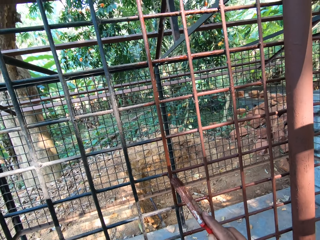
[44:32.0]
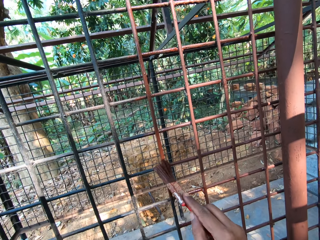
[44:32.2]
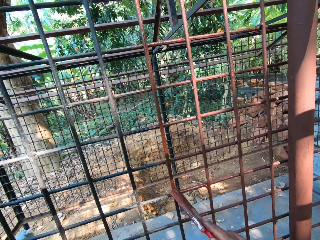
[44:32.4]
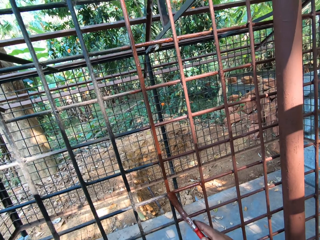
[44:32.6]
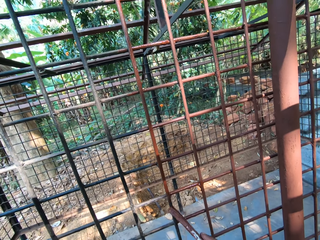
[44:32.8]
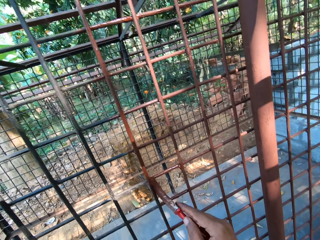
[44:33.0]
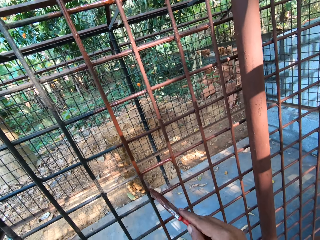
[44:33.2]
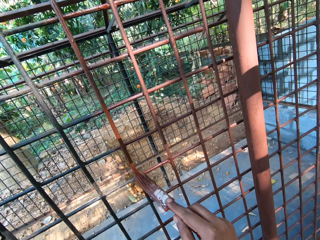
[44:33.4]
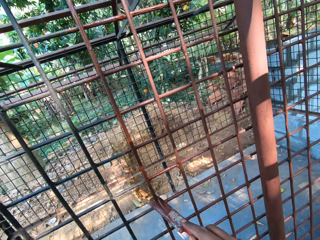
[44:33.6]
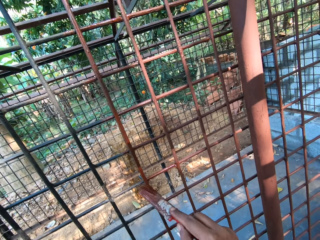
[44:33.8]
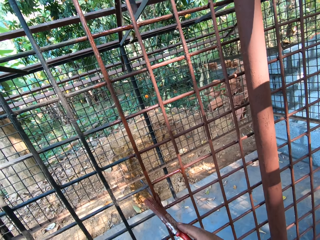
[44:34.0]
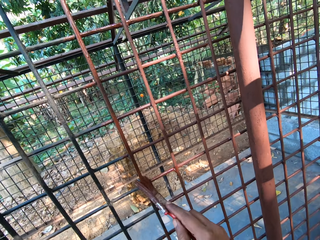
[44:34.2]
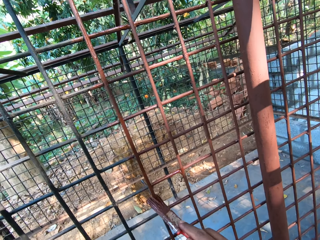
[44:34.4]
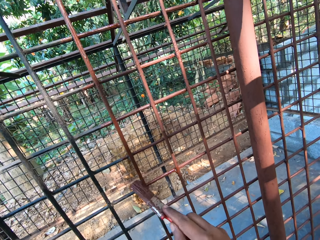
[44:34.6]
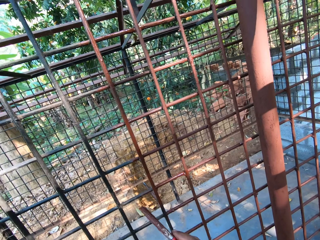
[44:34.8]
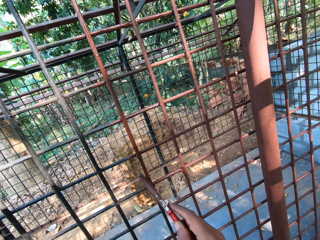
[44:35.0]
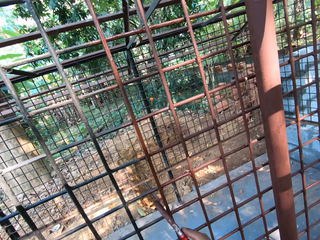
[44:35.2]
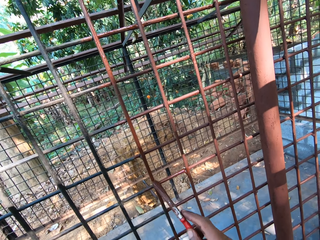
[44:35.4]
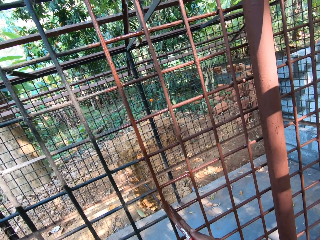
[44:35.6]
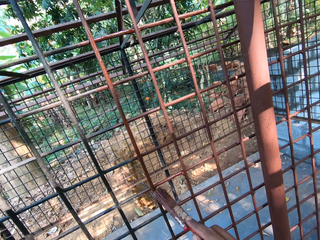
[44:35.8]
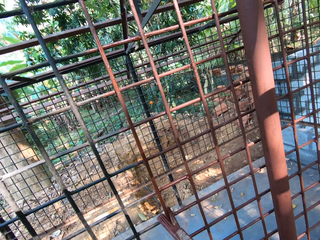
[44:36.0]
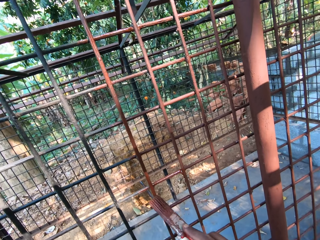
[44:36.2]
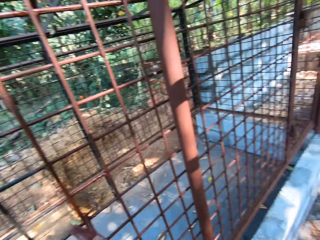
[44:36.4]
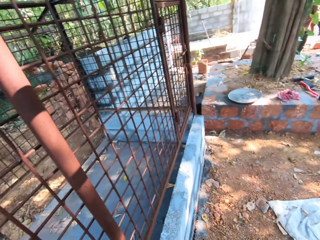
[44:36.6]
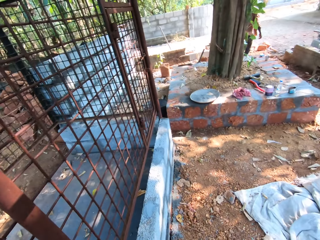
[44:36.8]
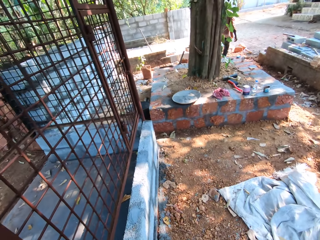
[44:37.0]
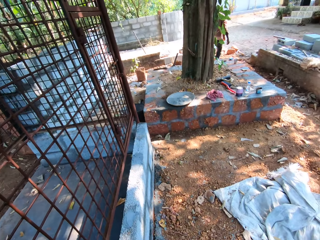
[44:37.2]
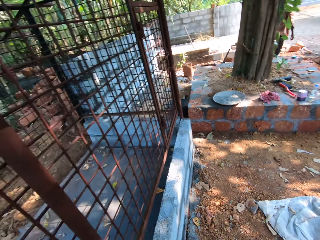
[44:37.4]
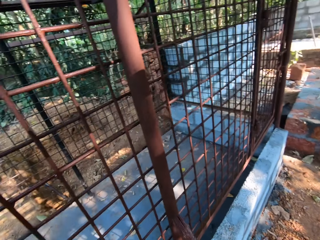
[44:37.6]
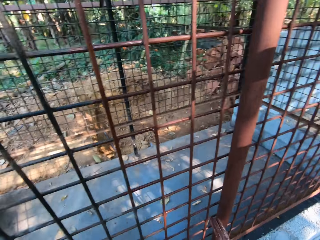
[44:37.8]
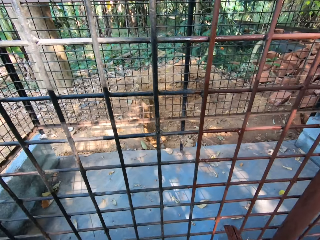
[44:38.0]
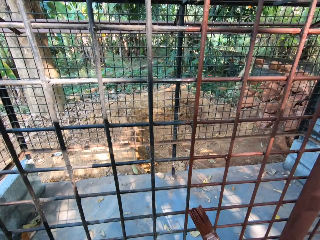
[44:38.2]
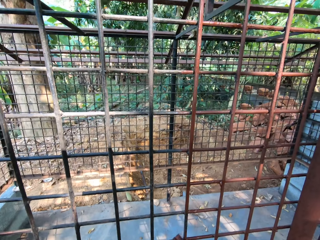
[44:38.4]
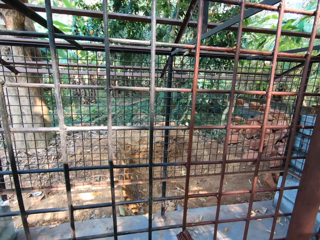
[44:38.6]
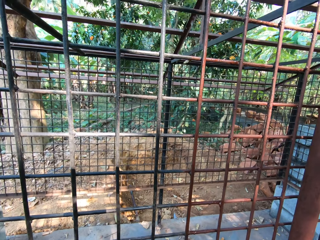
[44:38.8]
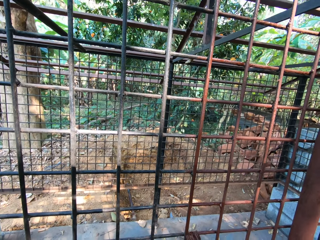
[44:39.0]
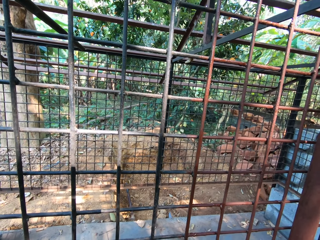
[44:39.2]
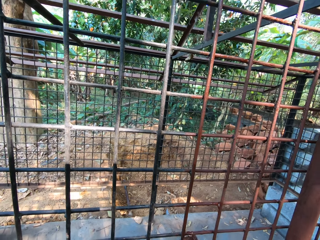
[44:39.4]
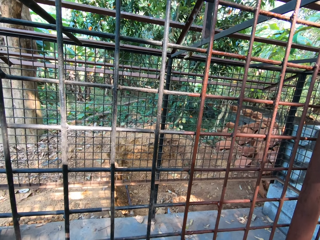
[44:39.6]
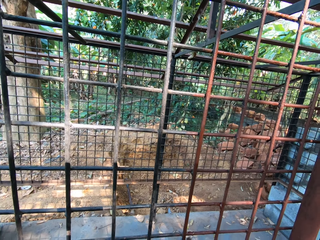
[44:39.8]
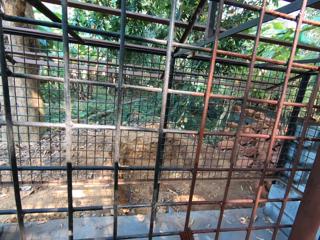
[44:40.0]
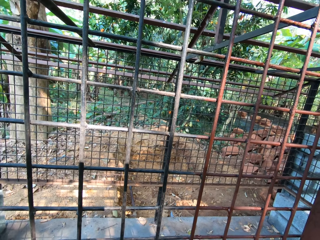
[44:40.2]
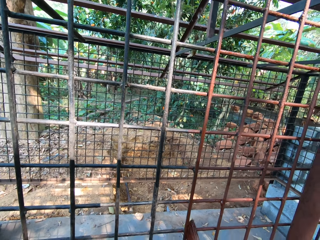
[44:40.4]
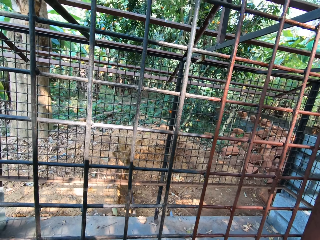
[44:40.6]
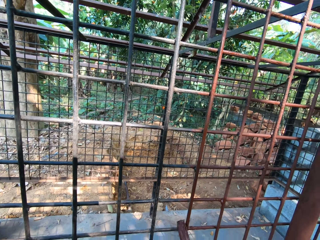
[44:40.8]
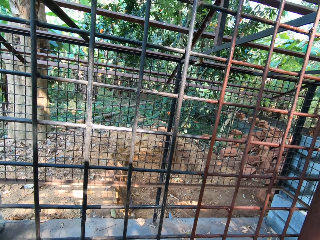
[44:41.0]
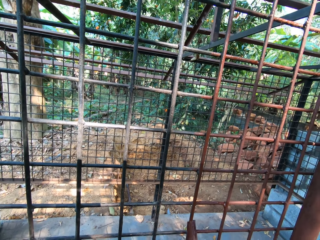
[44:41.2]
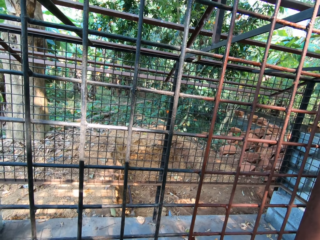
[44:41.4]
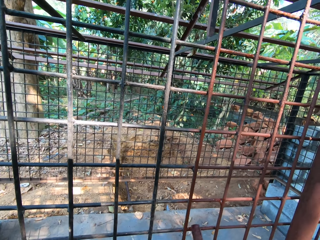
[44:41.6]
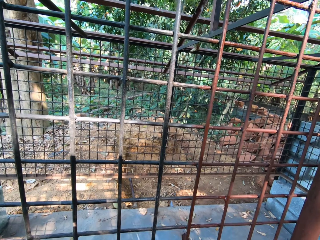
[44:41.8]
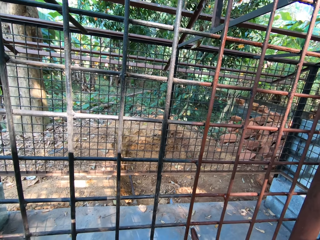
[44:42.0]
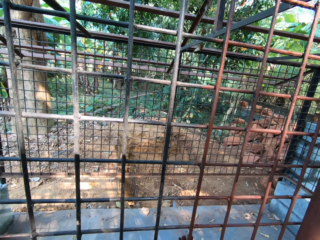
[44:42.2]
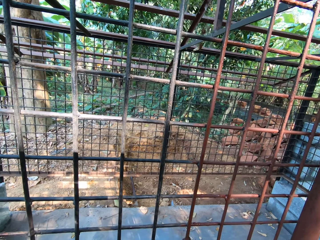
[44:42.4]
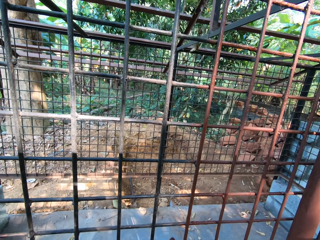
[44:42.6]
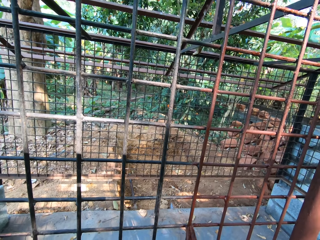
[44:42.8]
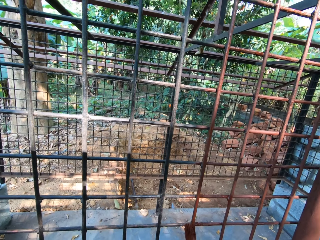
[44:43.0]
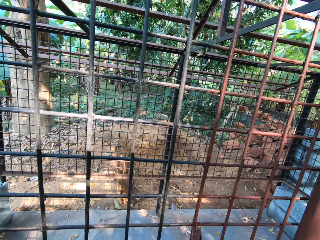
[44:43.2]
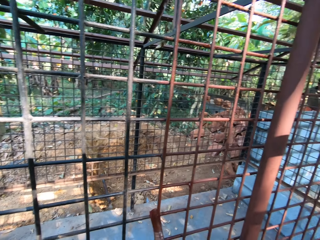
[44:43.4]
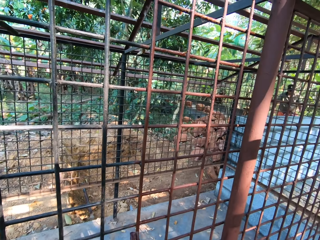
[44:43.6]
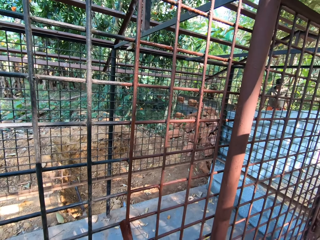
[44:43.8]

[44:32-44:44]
The camera wearer interacts with the man. They look around in the compound. They paint a wire mesh grill with a paint brush.

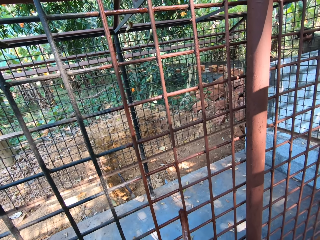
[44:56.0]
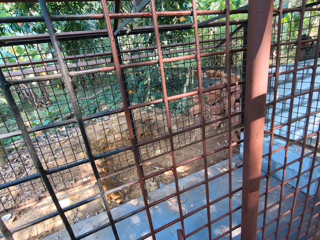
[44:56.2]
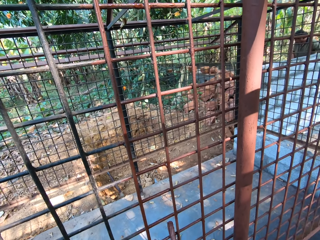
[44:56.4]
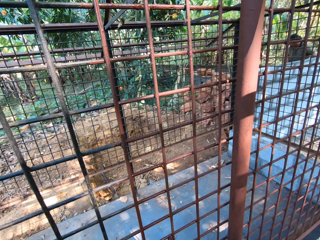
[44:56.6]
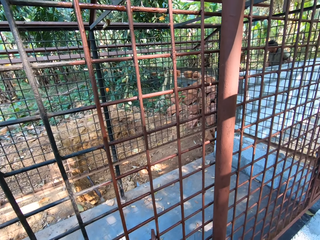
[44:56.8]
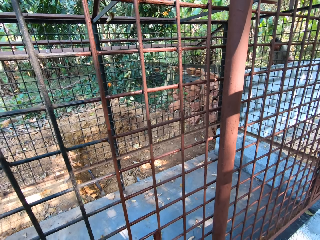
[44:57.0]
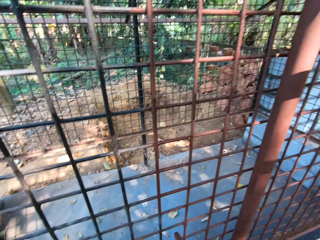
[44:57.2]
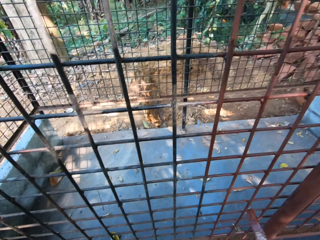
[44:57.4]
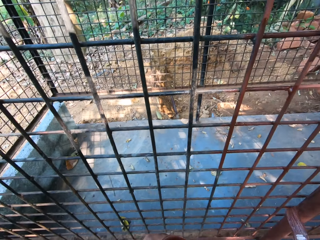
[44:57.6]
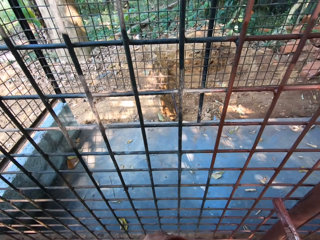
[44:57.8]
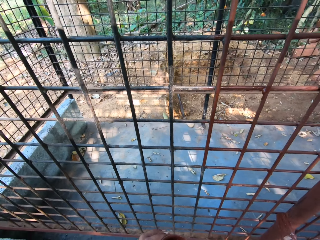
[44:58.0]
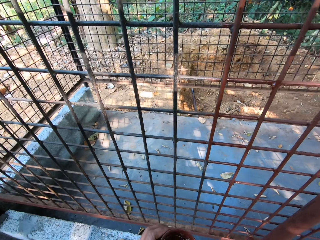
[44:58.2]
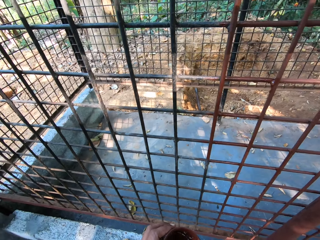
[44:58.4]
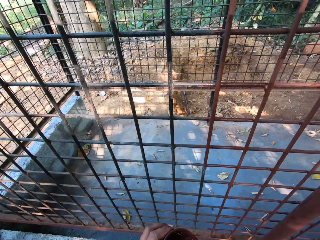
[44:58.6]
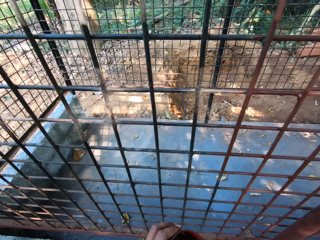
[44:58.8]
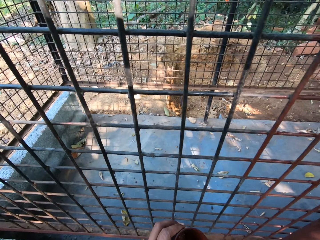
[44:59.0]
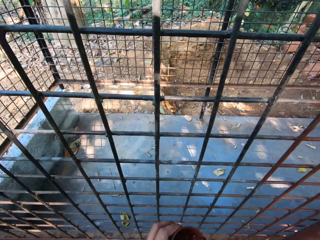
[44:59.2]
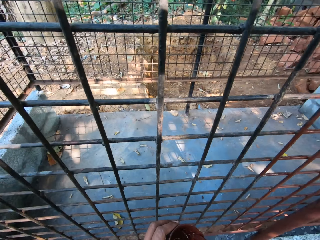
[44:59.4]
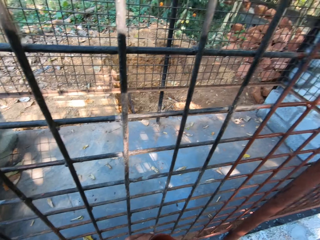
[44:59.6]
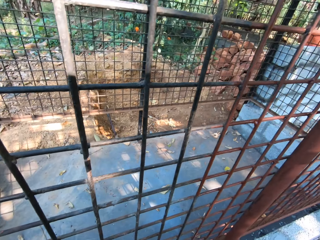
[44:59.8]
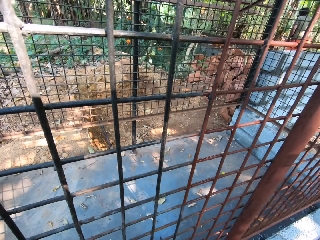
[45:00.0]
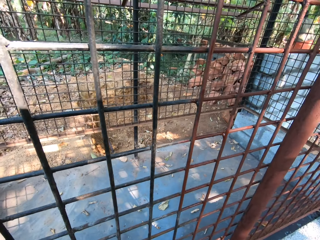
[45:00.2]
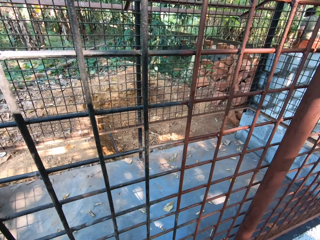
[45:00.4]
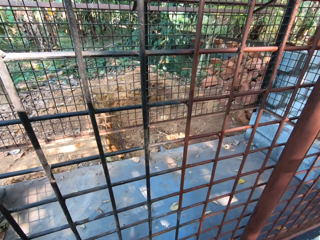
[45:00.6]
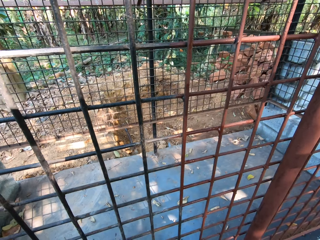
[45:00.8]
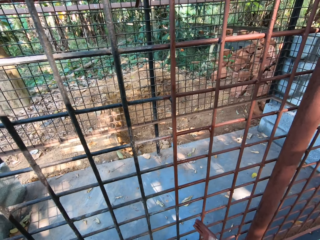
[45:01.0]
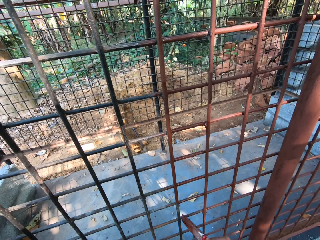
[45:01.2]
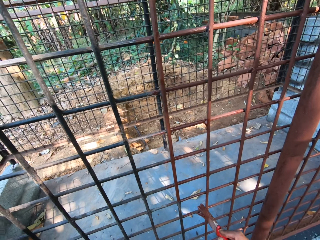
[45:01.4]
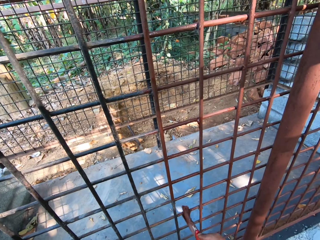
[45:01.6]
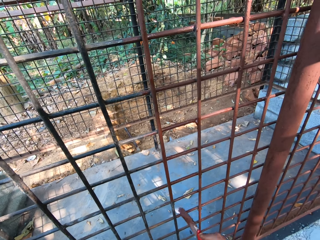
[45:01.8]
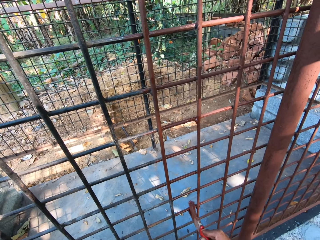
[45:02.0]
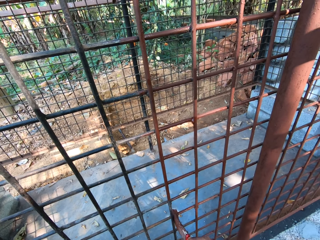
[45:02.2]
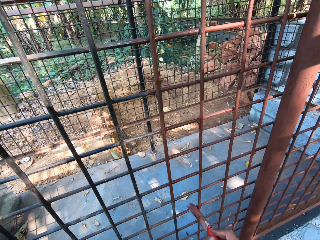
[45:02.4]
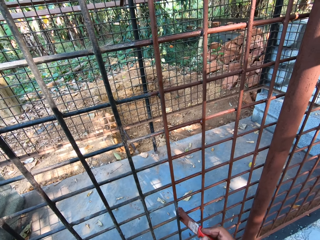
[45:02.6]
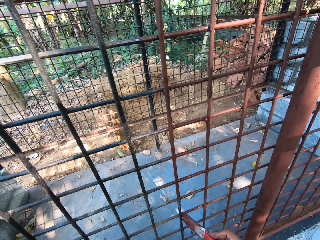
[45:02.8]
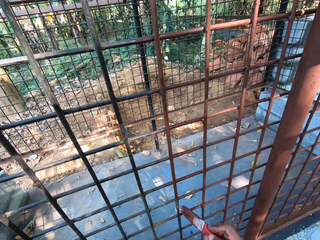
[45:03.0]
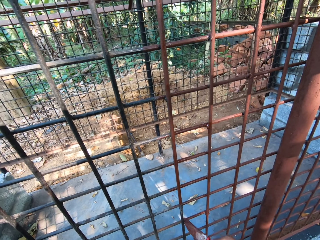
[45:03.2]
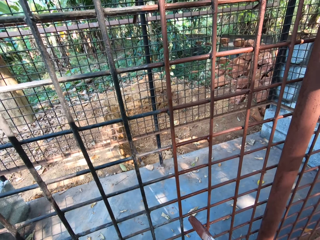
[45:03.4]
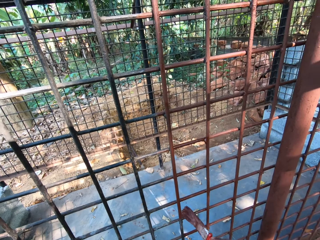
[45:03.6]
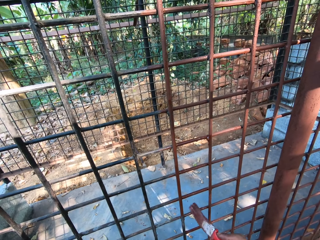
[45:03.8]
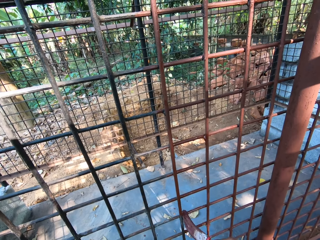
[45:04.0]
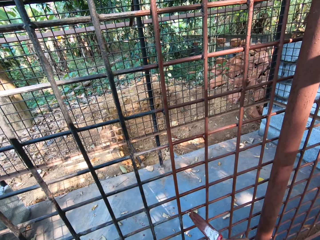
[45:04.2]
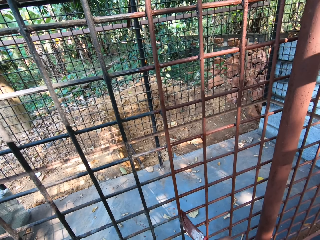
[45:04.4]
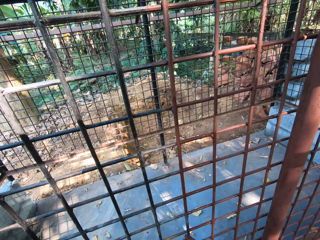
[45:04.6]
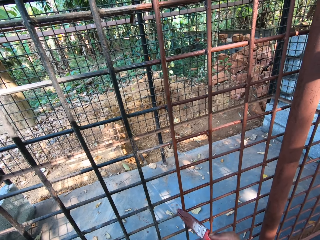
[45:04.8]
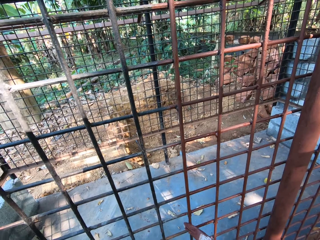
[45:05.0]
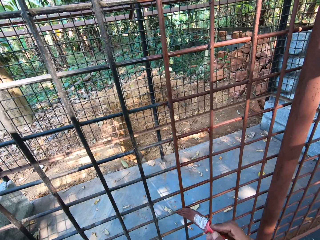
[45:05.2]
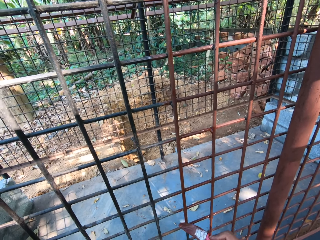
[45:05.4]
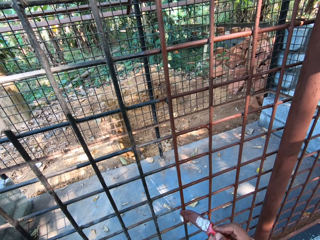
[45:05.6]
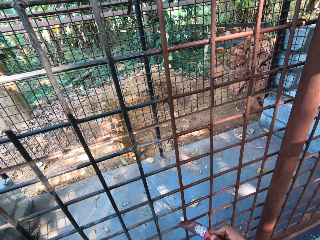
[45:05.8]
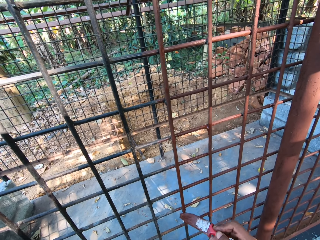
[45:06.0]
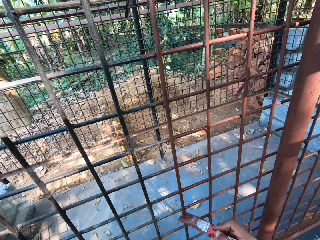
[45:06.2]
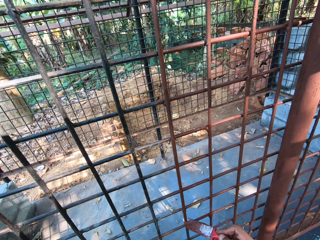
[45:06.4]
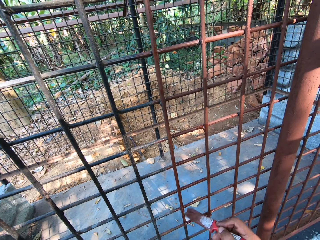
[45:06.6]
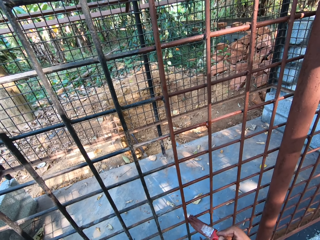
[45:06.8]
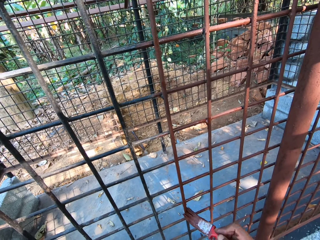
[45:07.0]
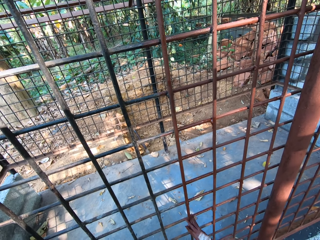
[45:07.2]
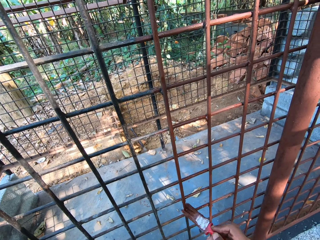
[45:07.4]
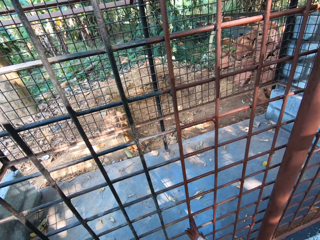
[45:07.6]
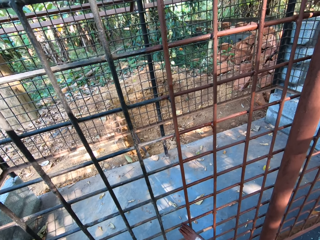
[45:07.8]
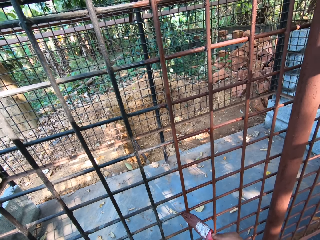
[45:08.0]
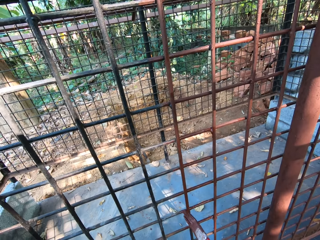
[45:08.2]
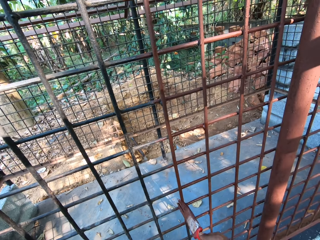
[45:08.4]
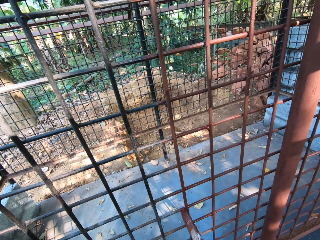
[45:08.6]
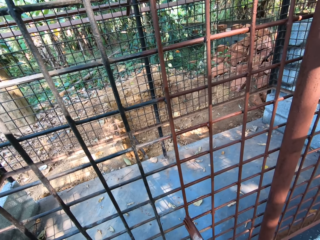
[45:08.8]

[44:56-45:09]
The camera wearer dips the paintbrush in the paint can with his right hand. He looks around in the compound. He paints the cage with the paintbrush in his right hand.
